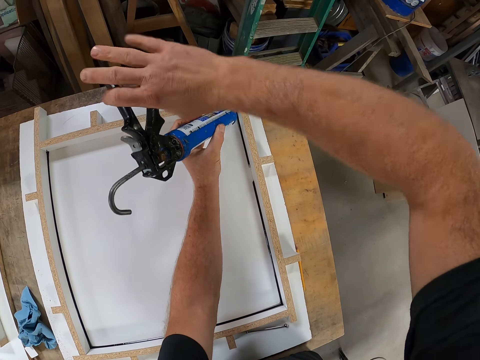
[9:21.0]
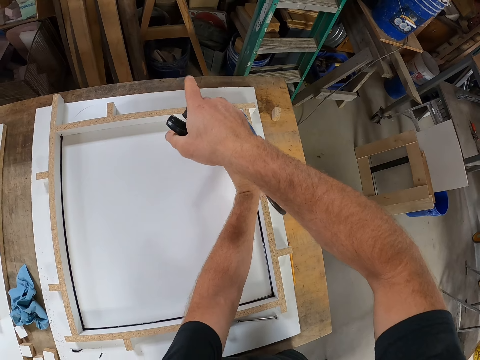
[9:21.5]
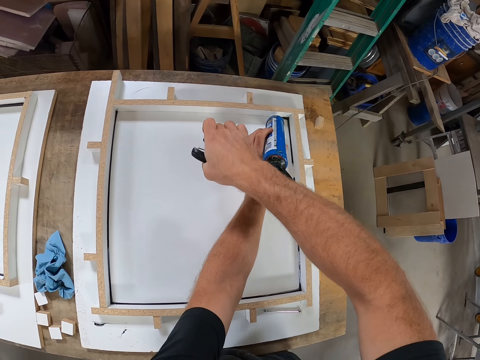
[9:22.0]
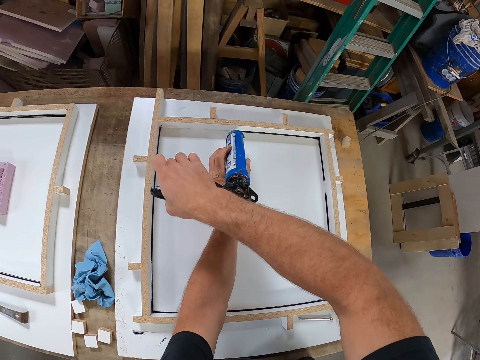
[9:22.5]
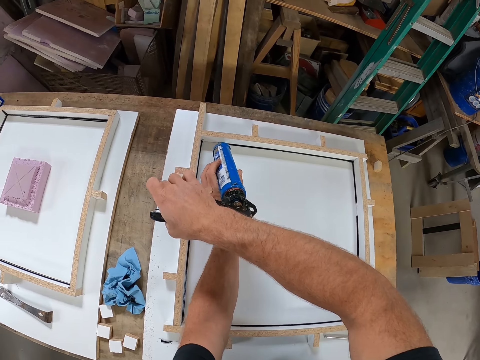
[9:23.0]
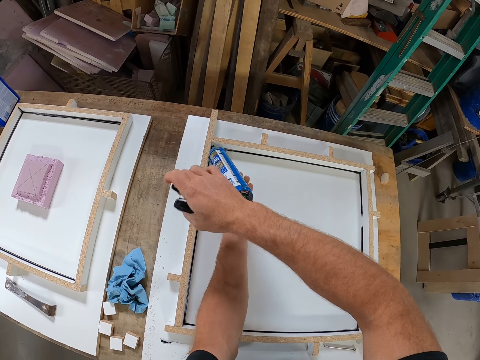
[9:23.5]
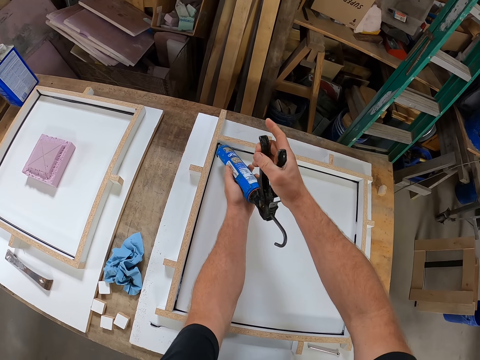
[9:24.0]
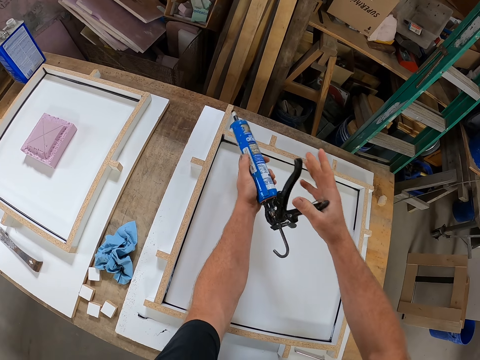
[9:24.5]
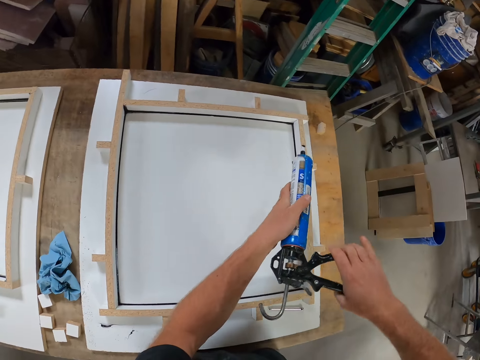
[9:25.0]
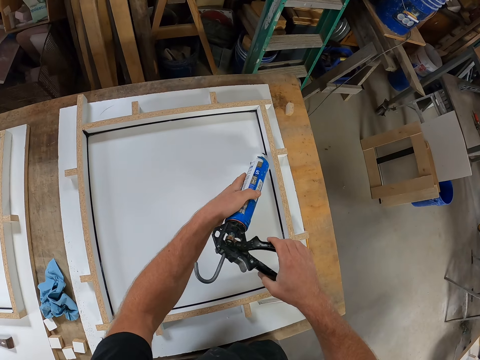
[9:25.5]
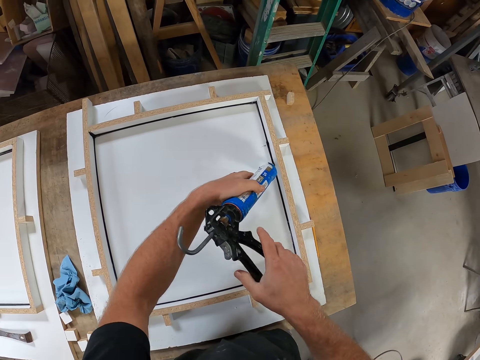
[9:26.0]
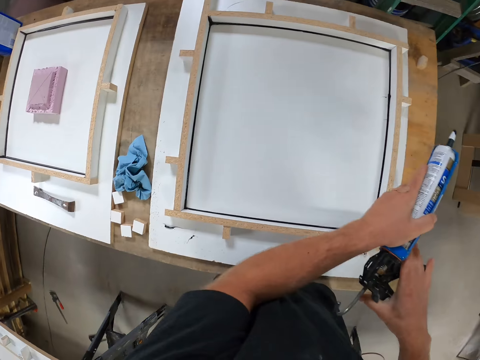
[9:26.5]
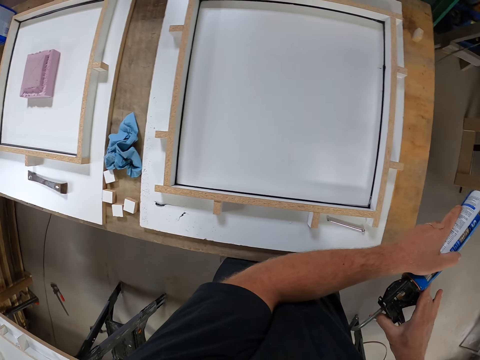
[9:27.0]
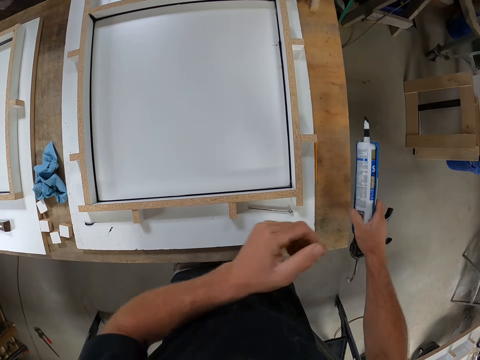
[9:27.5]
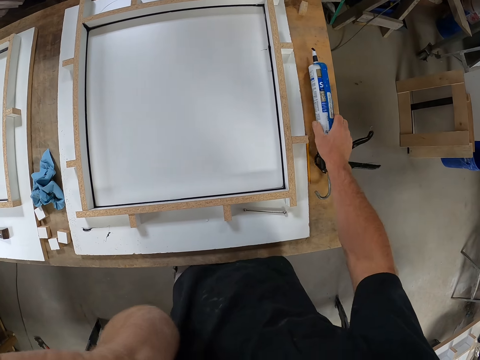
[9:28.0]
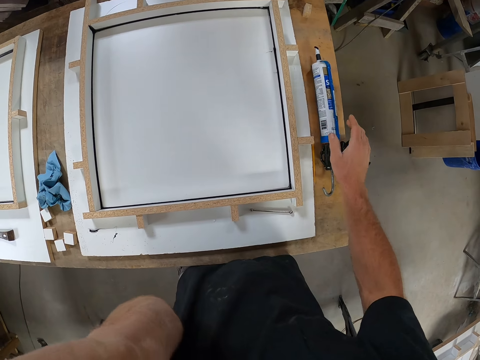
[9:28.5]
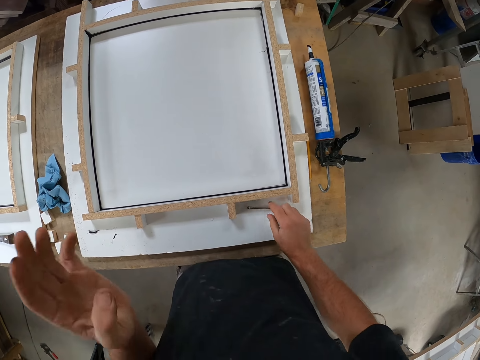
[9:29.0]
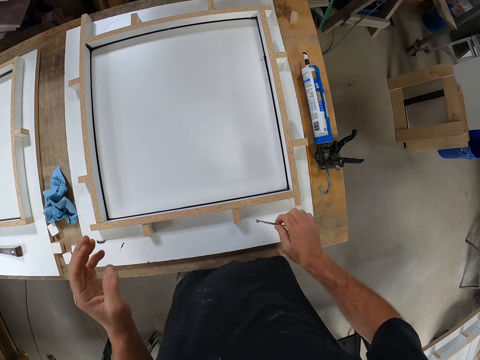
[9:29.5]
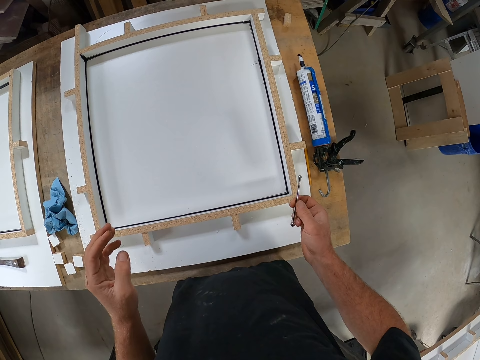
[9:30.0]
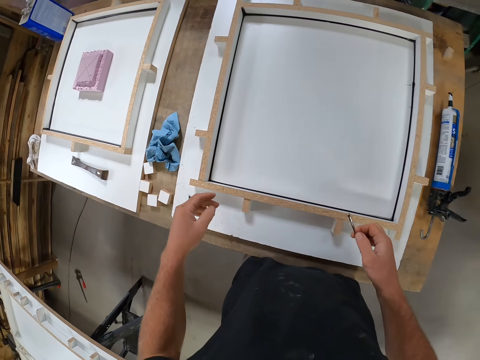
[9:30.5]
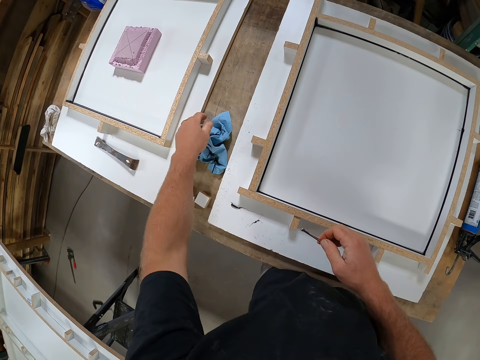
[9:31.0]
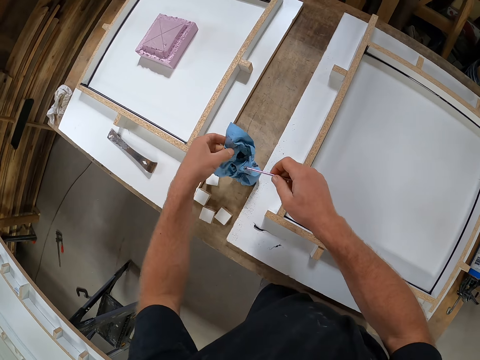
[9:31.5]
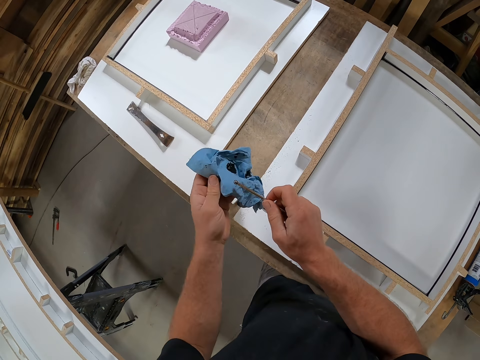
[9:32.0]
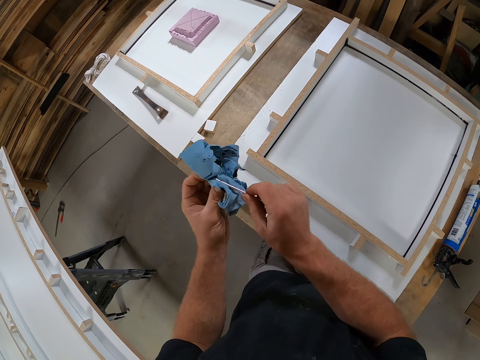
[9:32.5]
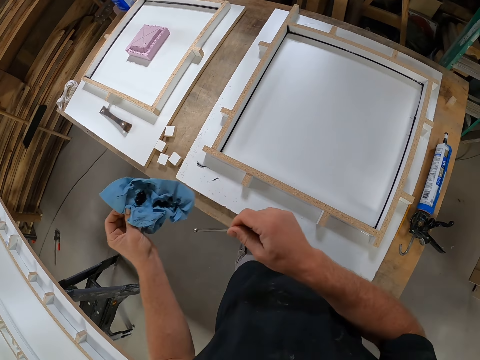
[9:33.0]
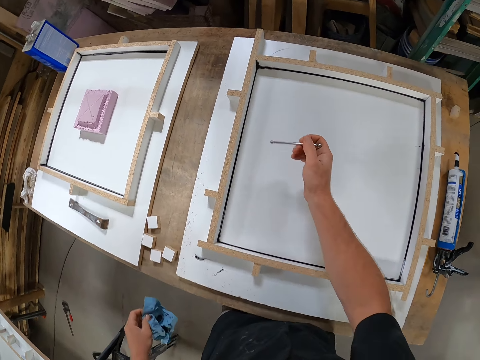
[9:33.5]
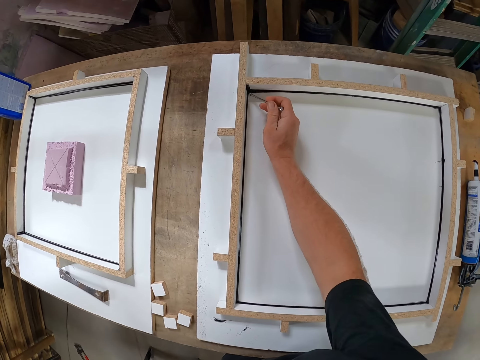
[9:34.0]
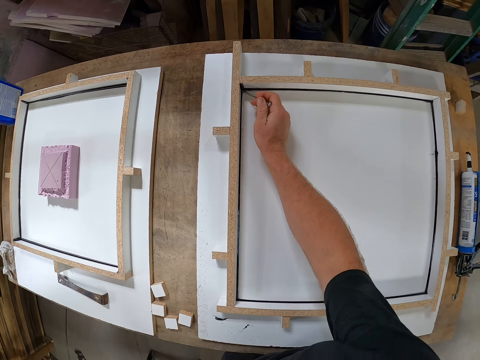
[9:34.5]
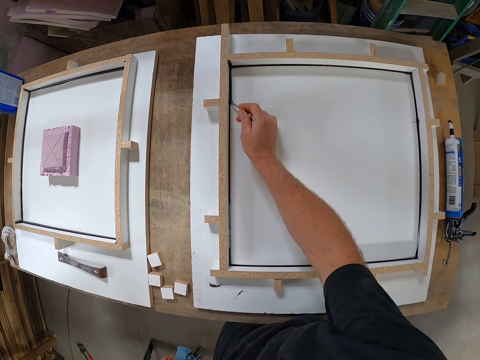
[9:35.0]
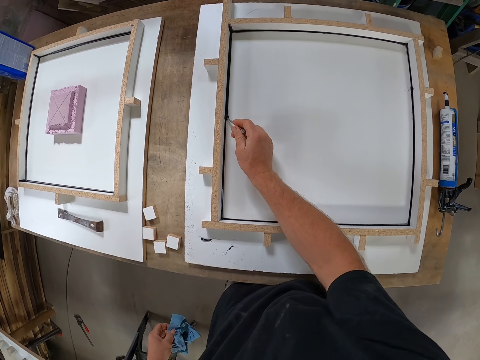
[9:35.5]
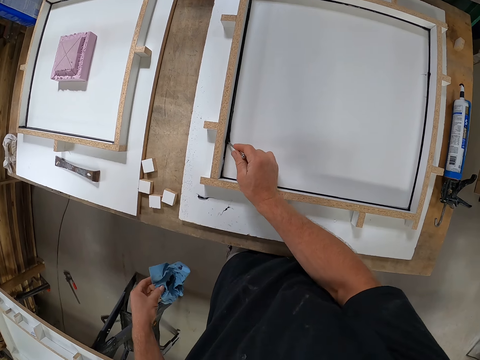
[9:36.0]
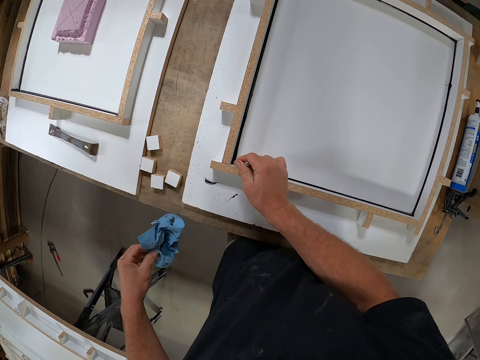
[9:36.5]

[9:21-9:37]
The camera wearer lifts the adhesive glue gun. He places the adhesive glue on the piece of wood. He holds the trigger. He touches something. He places the adhesive glue gun on the table. He picks up the tool on the table with his right hand. He checks something. He picks up the tissue on the table with his left hand. He cleans the tip of the tool with the tissue. He spreads the silicone on the woodwork with the tool.

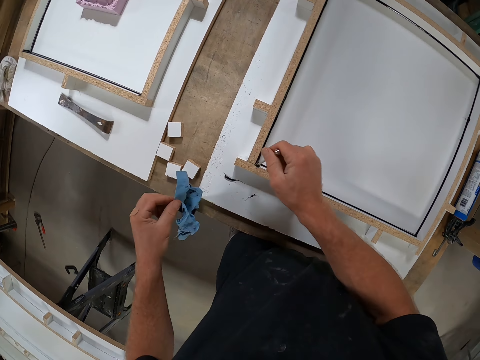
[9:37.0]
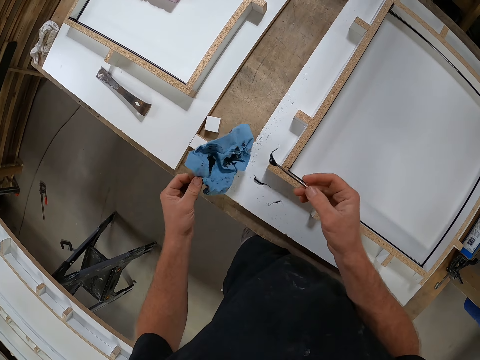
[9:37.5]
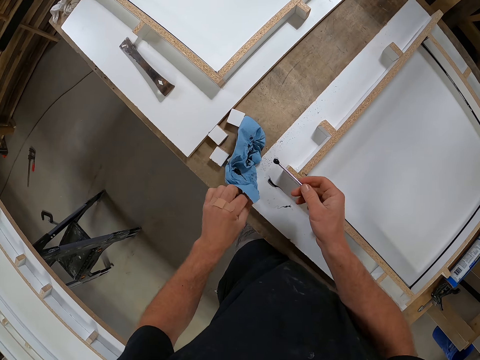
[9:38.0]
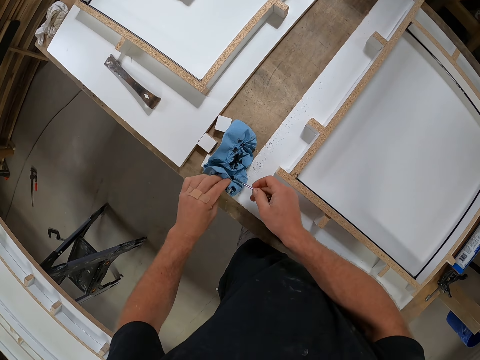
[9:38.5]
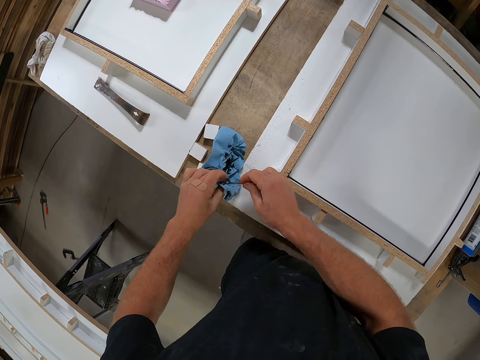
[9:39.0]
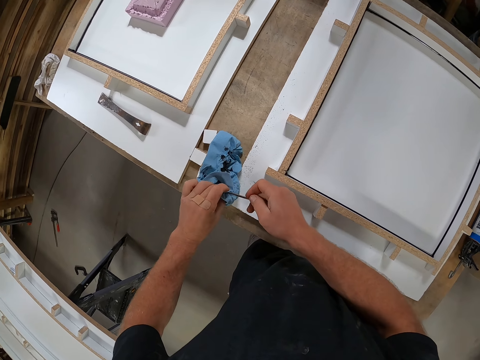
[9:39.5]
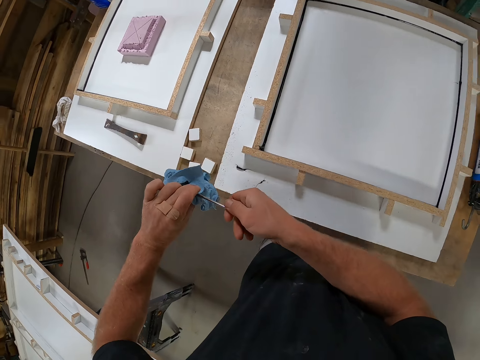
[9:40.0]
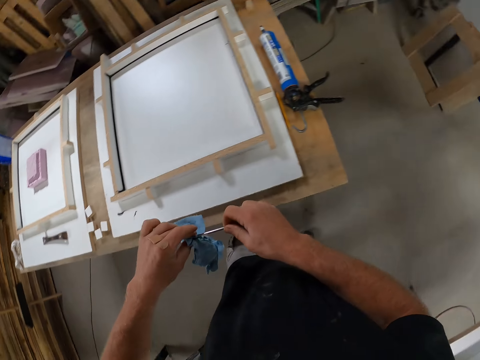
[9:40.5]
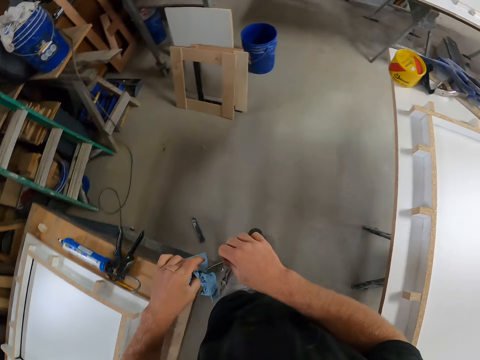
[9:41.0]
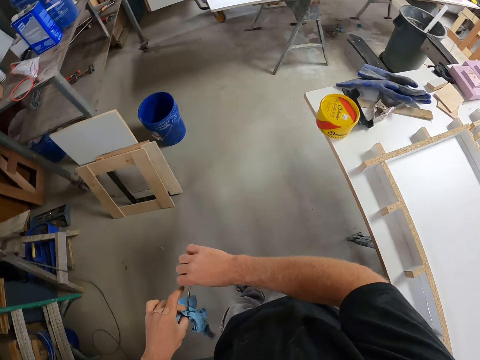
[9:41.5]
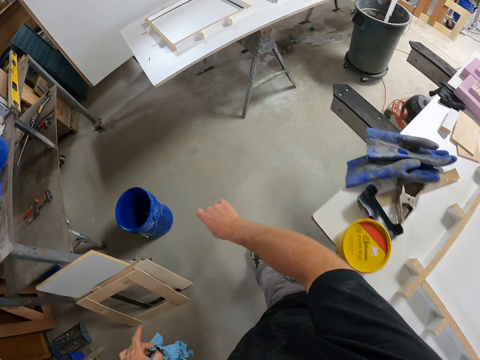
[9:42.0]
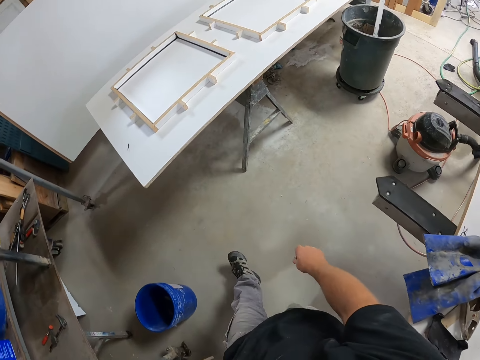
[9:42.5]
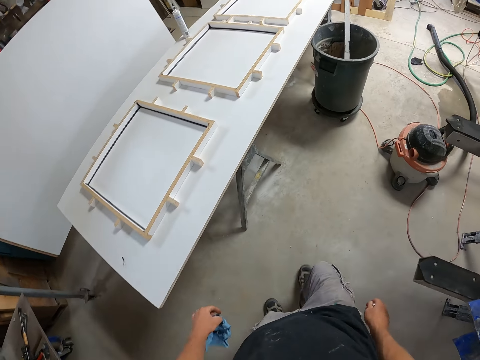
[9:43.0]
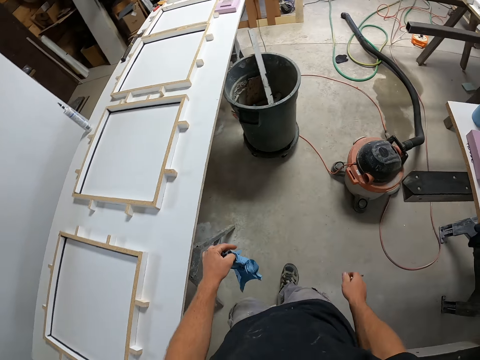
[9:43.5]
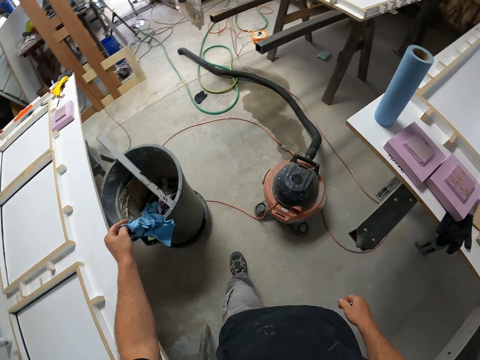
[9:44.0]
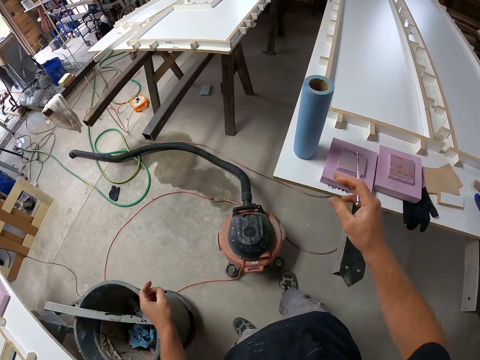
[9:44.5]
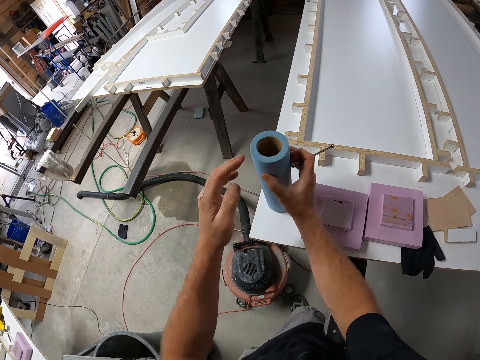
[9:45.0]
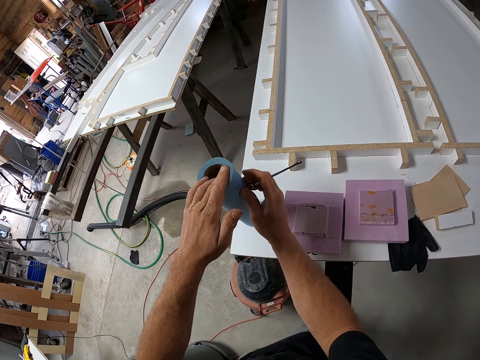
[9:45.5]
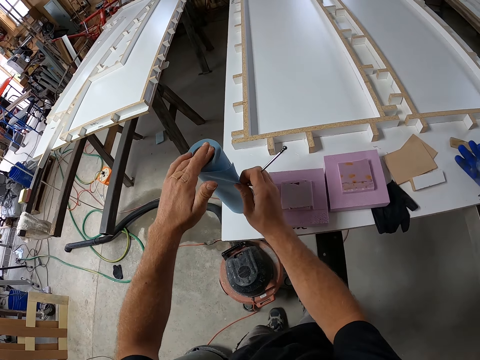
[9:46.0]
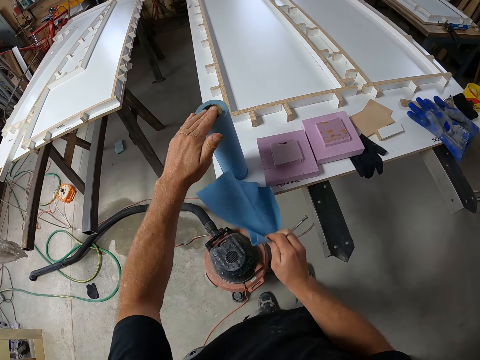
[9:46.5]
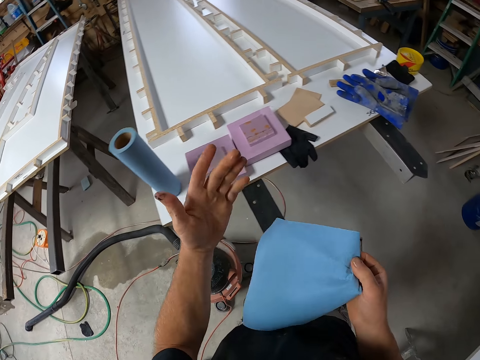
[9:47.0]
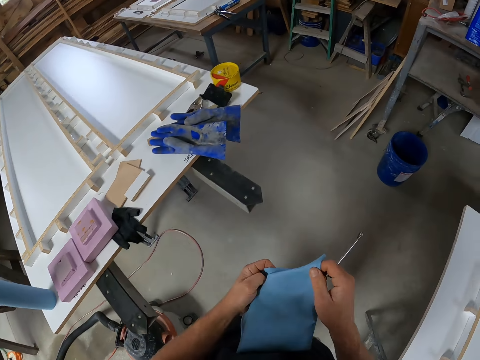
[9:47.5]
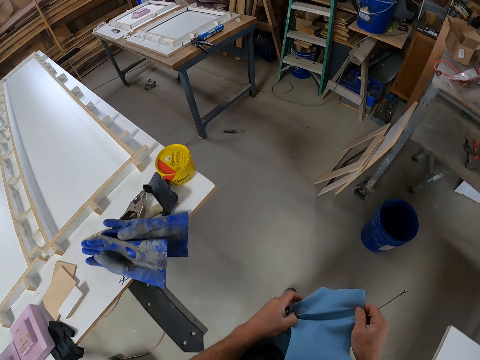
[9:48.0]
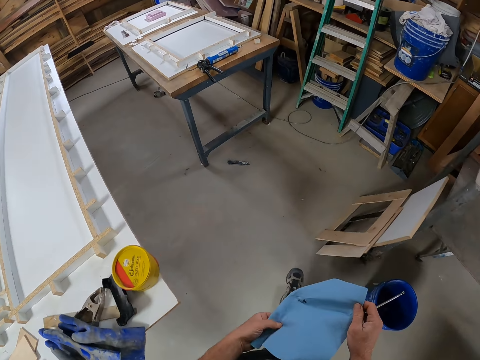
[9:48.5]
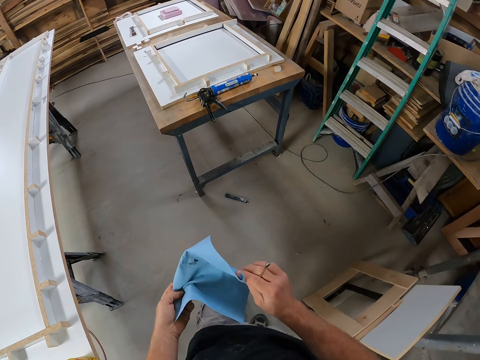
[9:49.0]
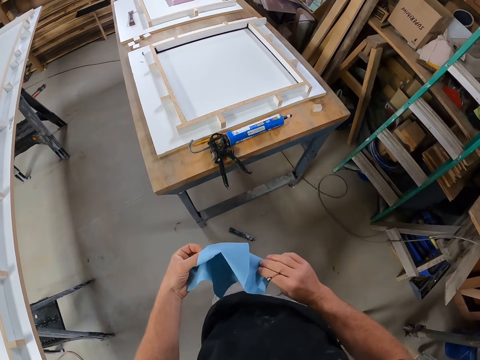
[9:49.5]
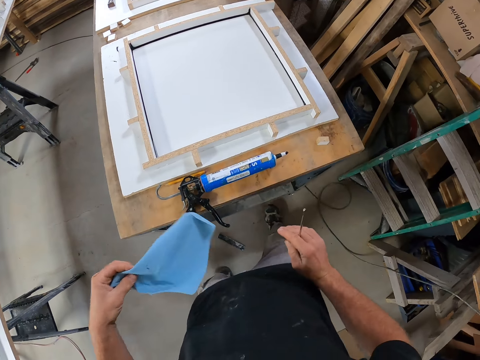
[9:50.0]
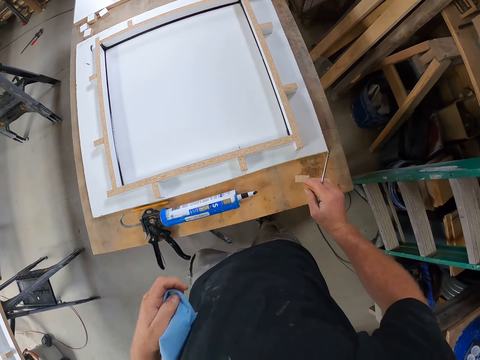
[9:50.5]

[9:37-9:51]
The camera wearer drops the paper towel or tissue on the table. He cleans the tip of the tool with the tissue. He lifts the paper towel. He wipes something. He walks around the workshop. He wipes something. He walks around the workshop. He throws the paper towel in the dustbin. He holds a roll of tissue on the table with his hands. He rolls the paper towel. He tears a piece of tissue with his right hand. He checks his hand, wipes the adhesive glue on his finger and holds the paper towel. He walks around the workshop. He cleans his hands with the tissue. He folds the paper towel. He walks around the workshop.
